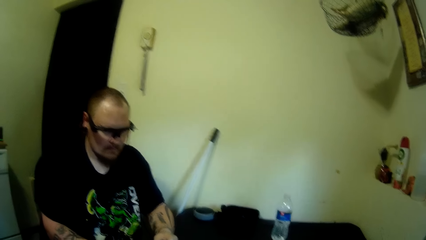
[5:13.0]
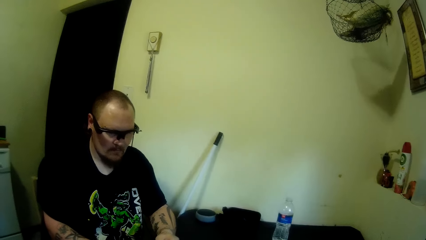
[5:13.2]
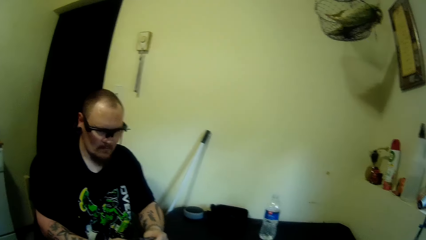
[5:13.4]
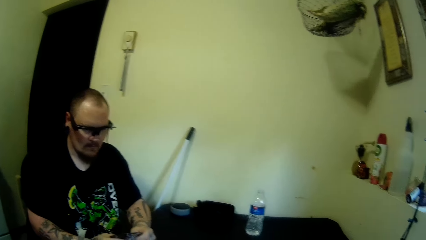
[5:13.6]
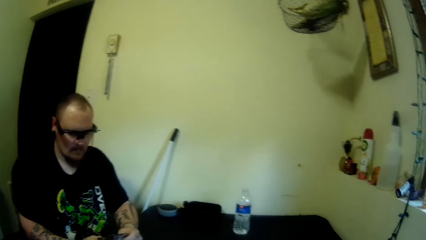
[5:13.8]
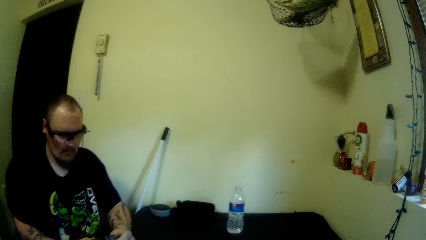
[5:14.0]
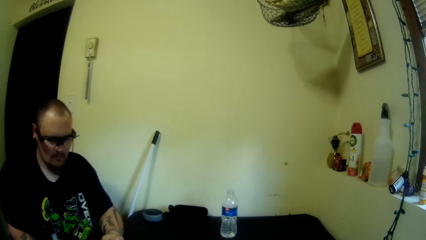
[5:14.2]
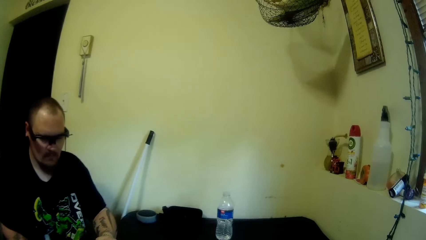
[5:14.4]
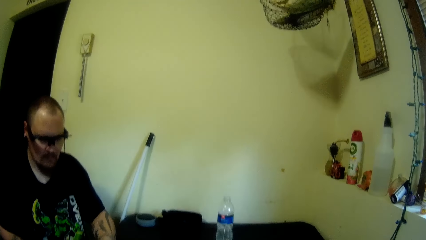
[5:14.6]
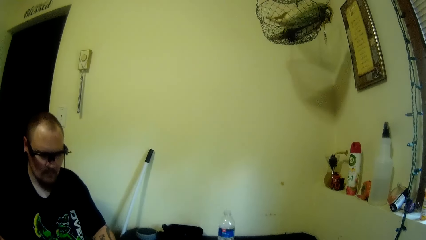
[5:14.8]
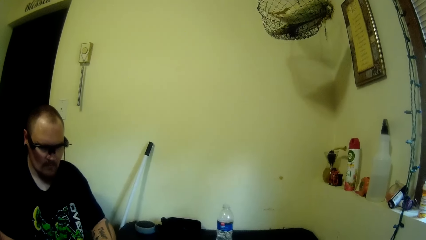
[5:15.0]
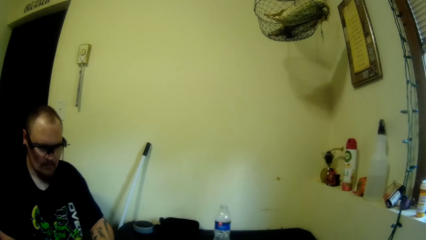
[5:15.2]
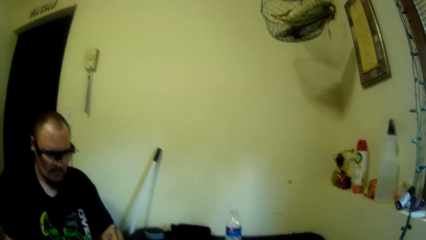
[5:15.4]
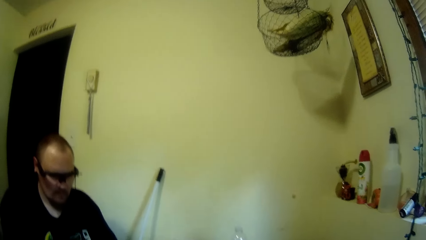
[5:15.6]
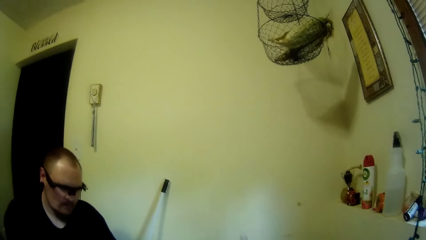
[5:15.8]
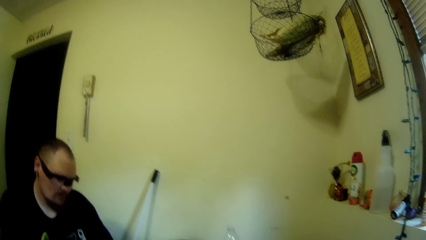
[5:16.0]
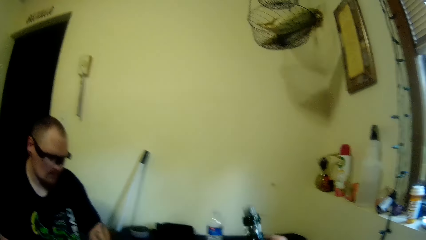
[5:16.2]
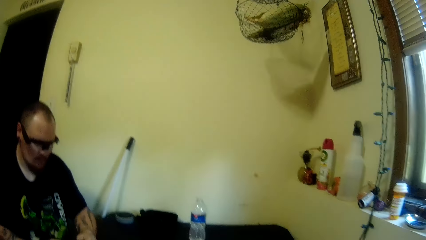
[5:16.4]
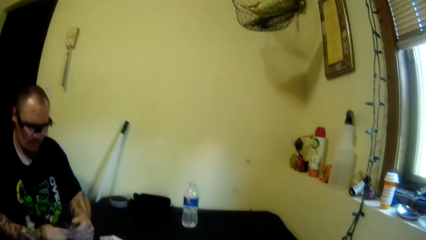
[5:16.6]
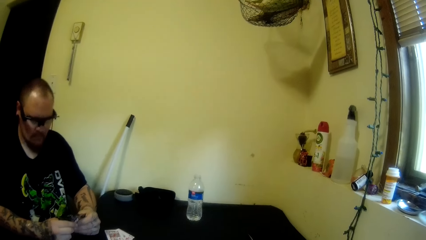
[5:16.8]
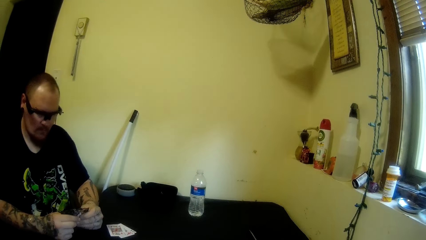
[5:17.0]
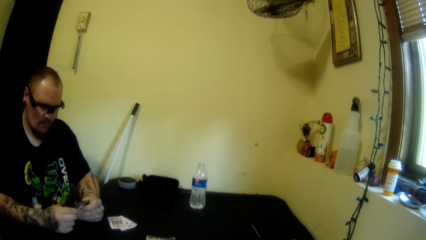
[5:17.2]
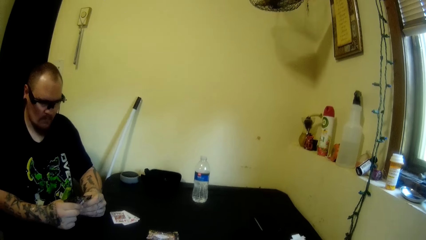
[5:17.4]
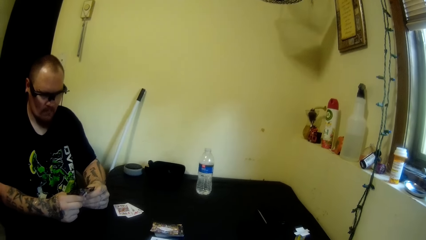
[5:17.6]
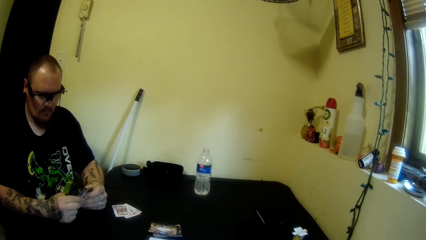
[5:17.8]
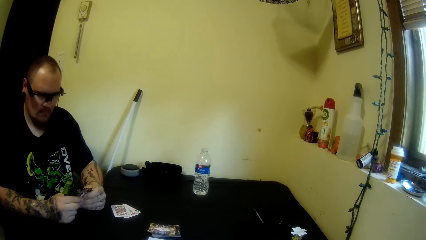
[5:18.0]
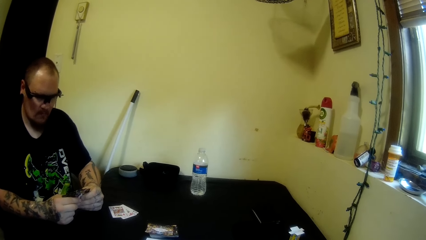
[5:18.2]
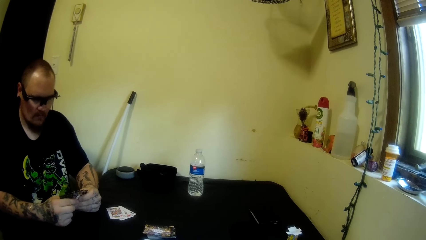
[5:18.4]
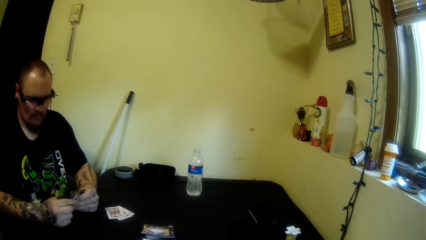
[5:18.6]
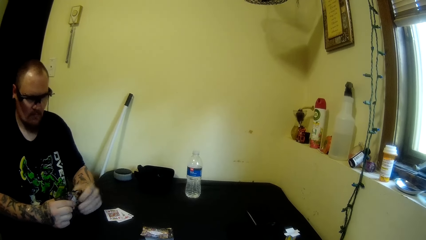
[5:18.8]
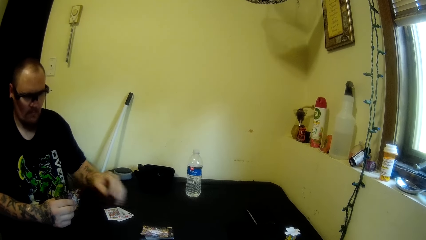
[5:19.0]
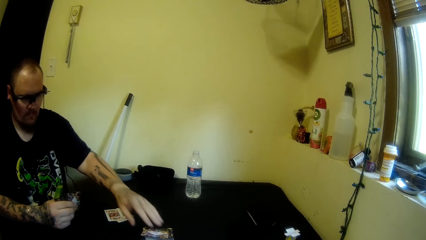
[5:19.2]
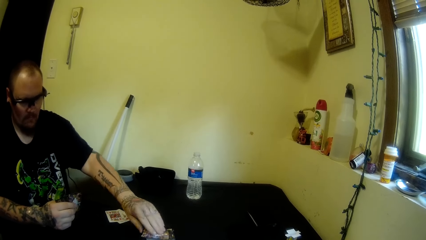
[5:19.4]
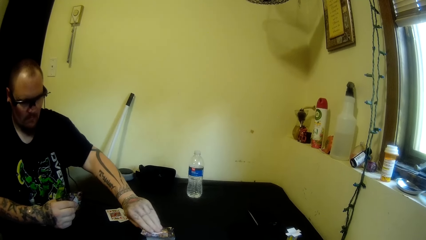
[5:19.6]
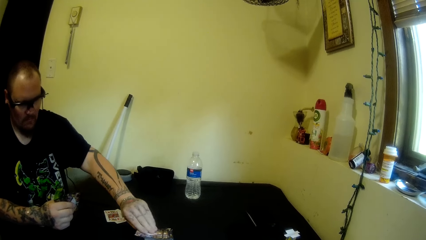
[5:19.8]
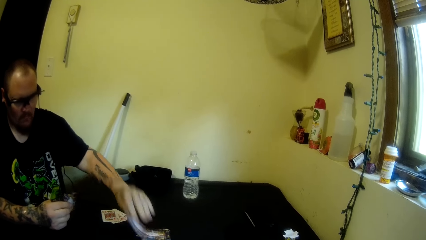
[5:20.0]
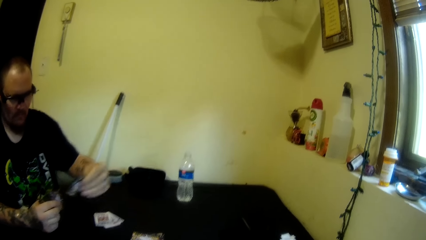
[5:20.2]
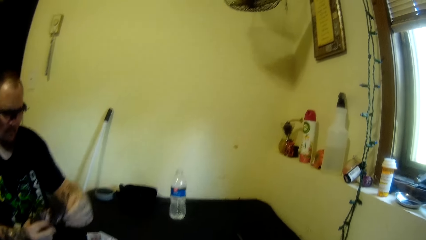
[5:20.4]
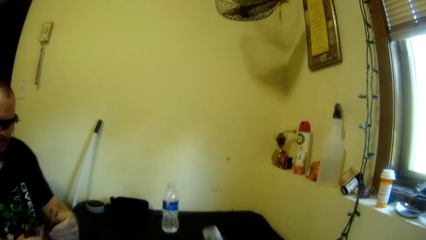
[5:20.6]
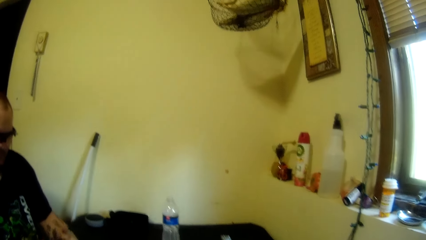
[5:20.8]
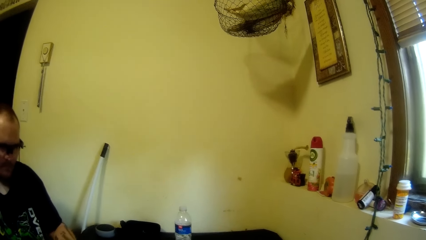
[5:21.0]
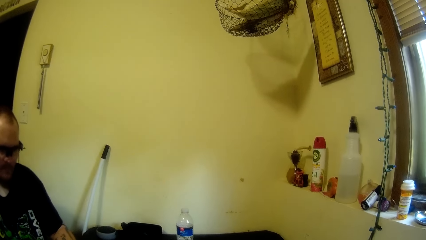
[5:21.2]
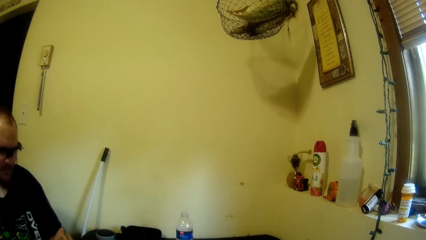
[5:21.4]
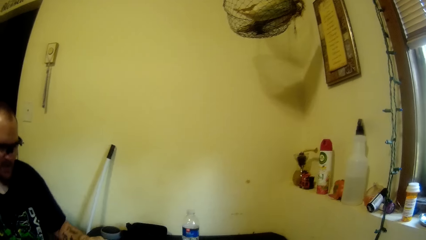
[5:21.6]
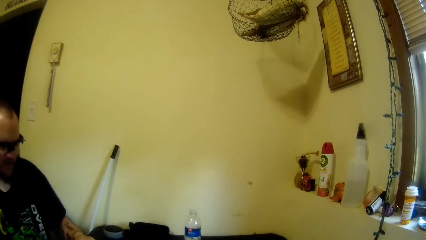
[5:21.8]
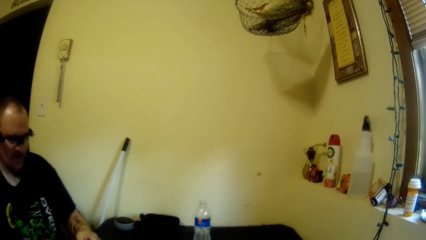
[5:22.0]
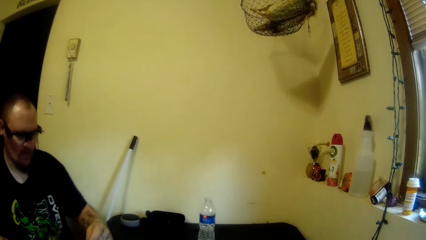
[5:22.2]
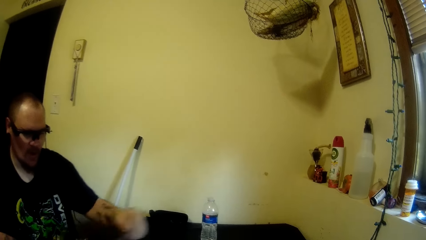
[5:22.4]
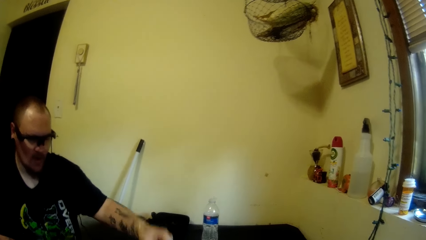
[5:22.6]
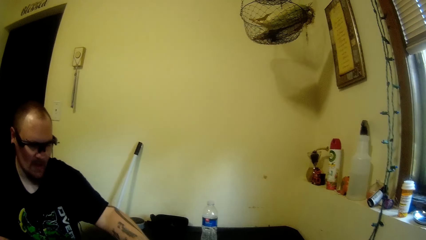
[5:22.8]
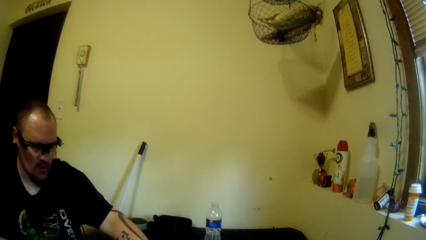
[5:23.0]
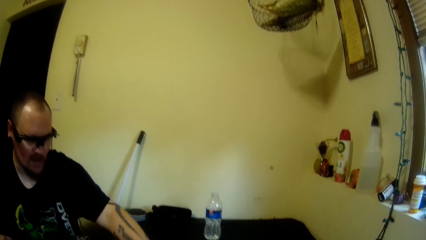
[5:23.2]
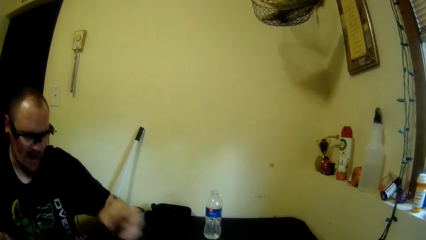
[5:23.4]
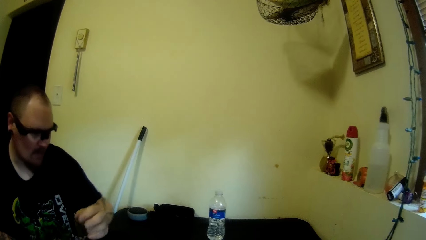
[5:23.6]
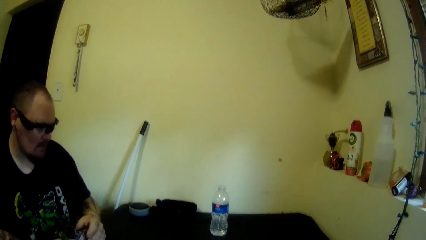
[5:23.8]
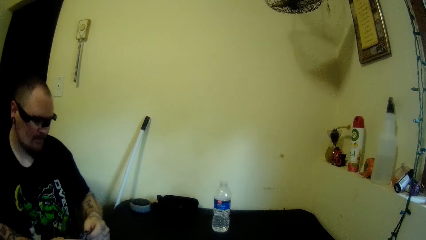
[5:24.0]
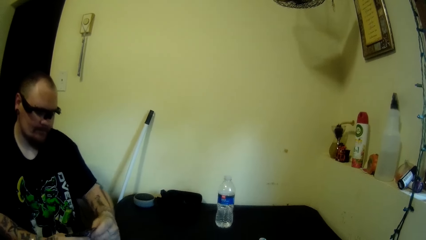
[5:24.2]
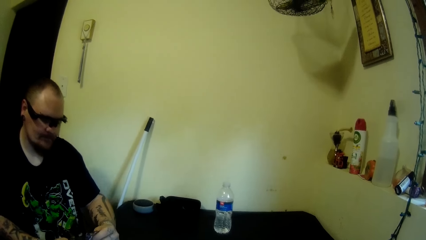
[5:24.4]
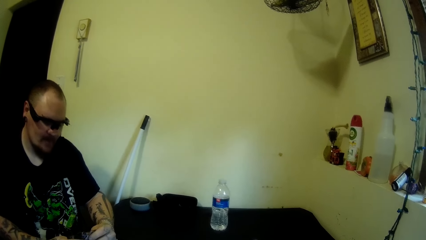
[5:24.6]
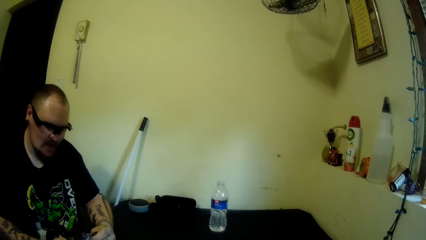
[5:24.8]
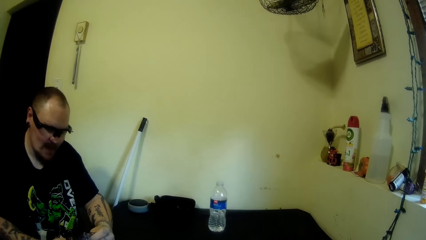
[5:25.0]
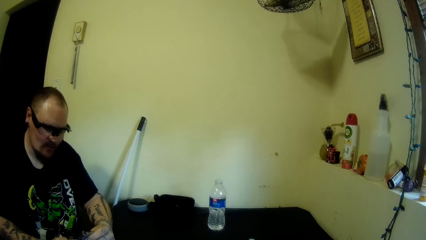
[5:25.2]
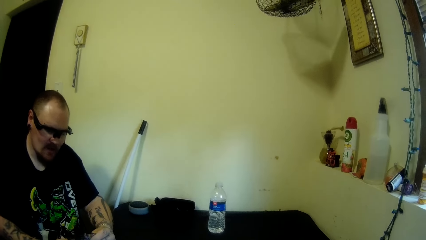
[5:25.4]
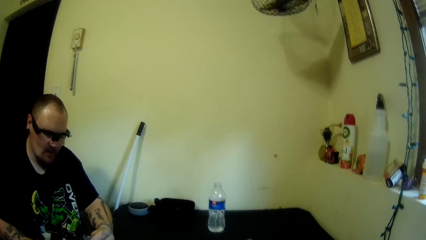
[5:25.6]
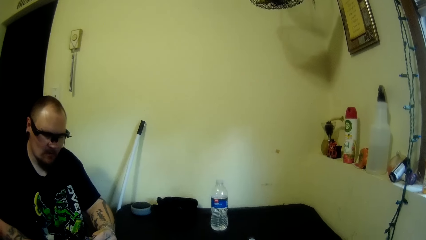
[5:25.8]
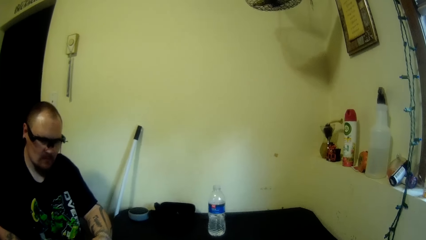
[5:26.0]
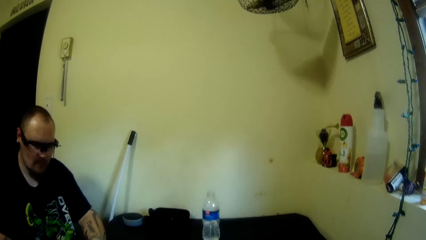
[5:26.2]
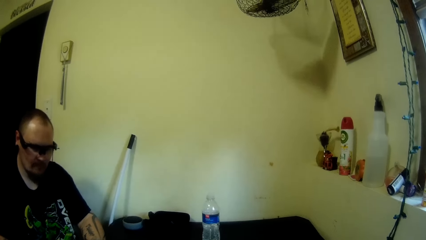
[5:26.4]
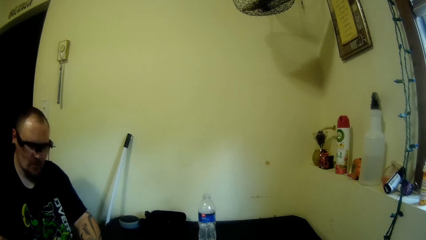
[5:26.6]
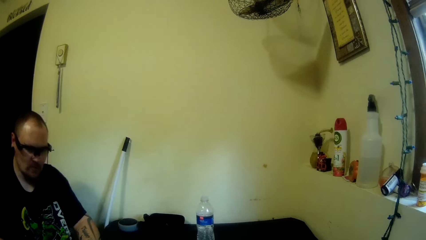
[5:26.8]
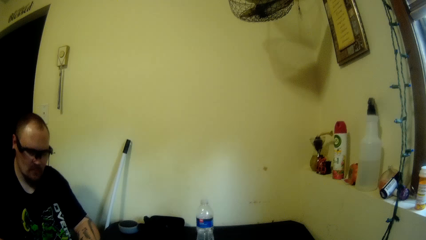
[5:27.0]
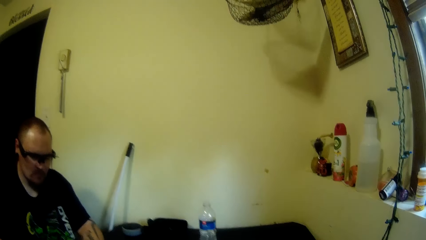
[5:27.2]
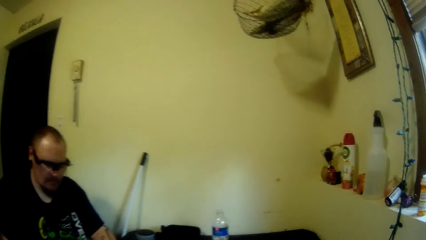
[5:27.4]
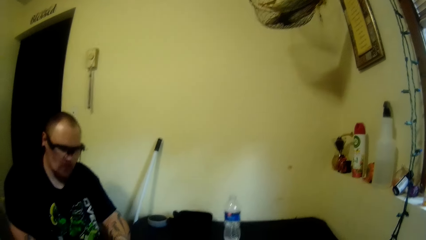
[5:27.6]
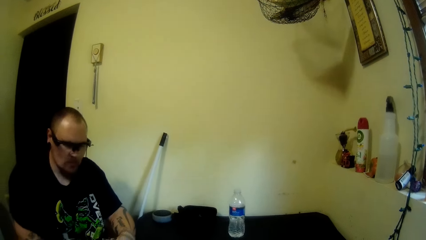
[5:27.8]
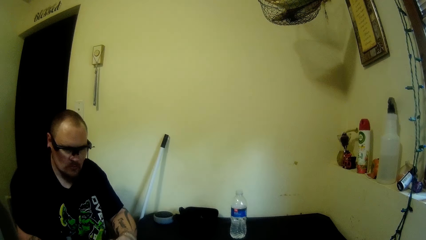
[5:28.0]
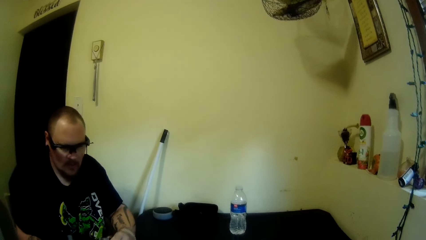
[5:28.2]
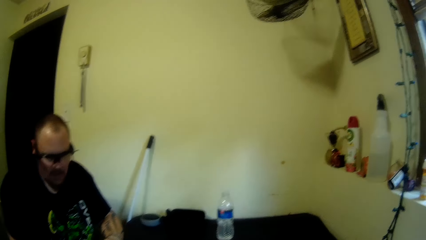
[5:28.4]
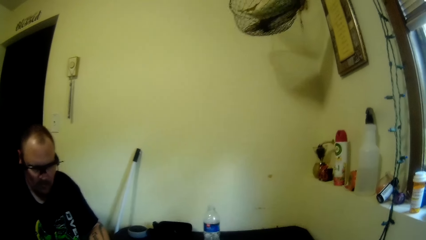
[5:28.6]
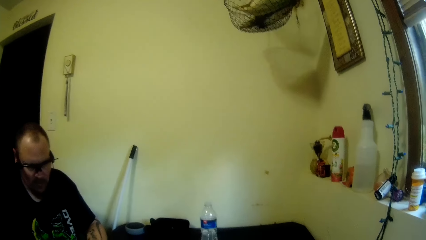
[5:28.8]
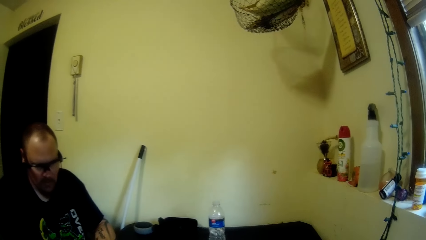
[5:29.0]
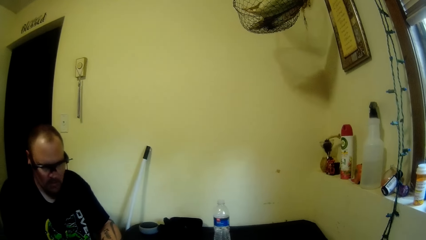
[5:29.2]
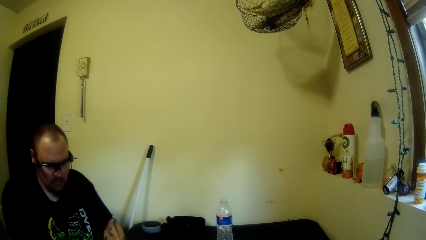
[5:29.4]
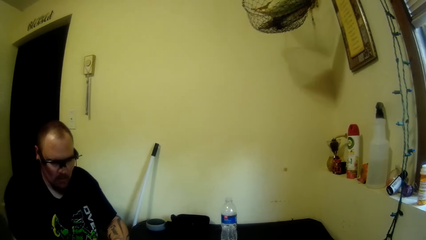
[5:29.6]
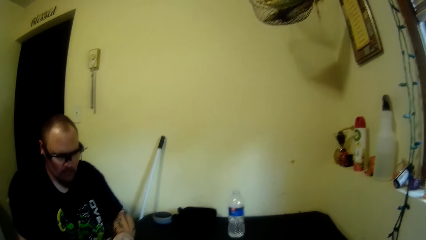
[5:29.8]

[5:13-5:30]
The camera wearer picks a card from the table with his right hand. The man picks another card from the table with his left hand. The camera wearer drops a card on the table with his right hand. The man picks another card from the table with his left hand. He drops a card on the table. He stares at the cards.
